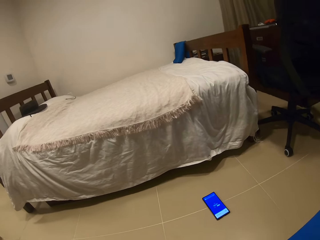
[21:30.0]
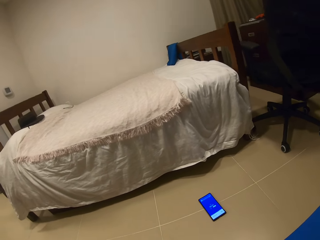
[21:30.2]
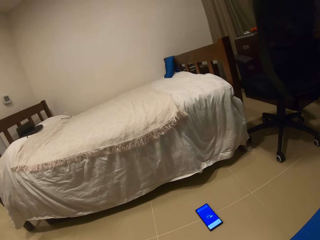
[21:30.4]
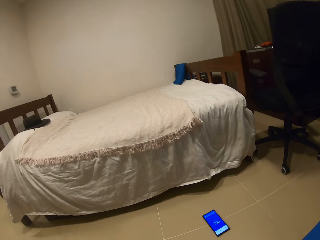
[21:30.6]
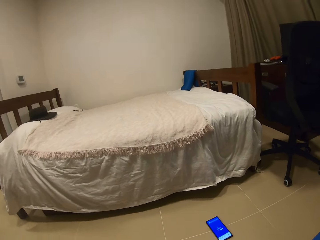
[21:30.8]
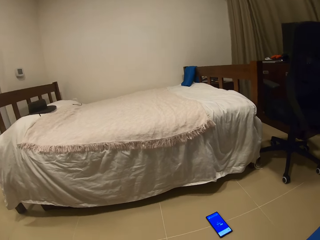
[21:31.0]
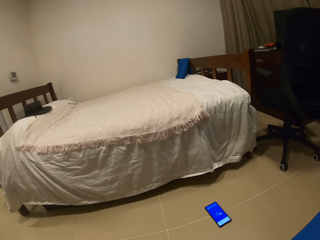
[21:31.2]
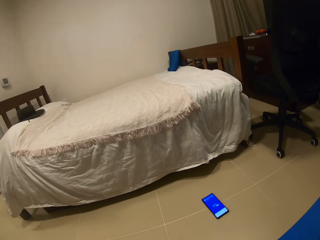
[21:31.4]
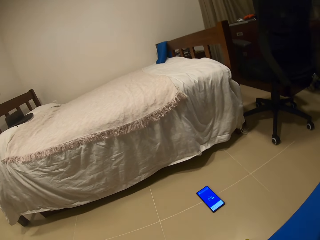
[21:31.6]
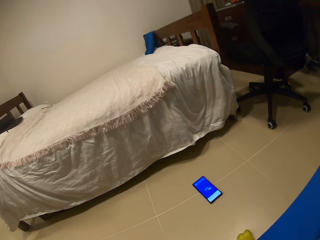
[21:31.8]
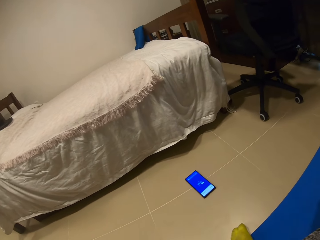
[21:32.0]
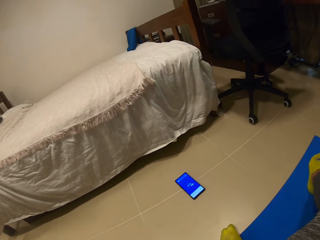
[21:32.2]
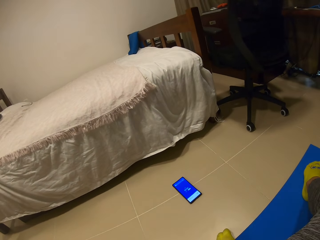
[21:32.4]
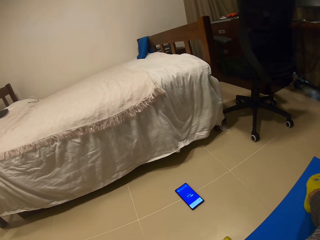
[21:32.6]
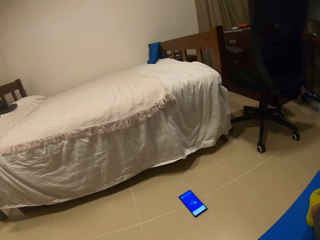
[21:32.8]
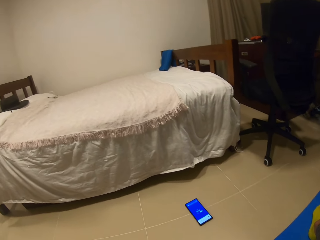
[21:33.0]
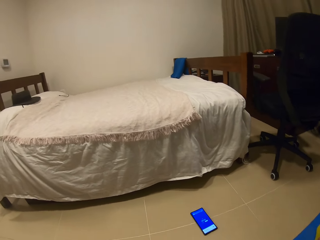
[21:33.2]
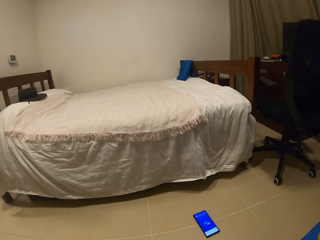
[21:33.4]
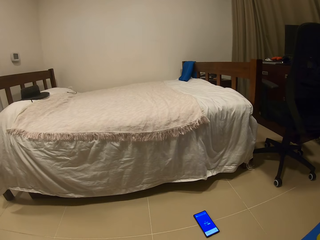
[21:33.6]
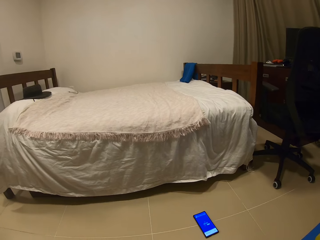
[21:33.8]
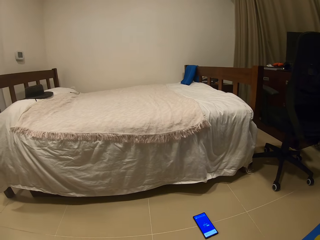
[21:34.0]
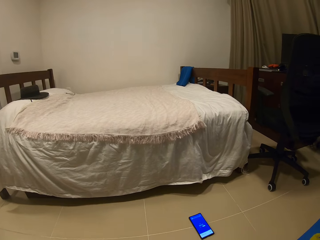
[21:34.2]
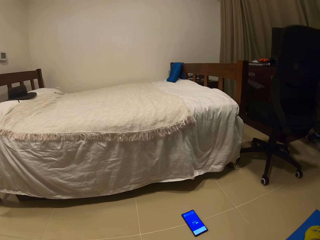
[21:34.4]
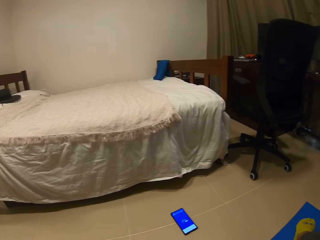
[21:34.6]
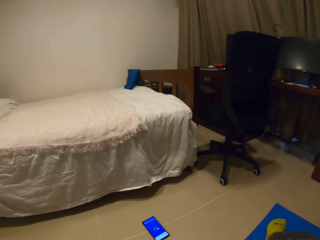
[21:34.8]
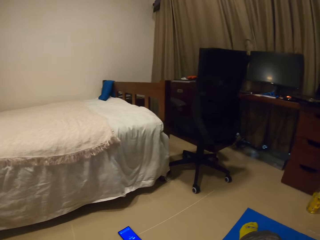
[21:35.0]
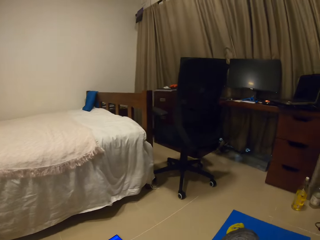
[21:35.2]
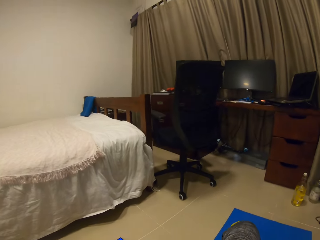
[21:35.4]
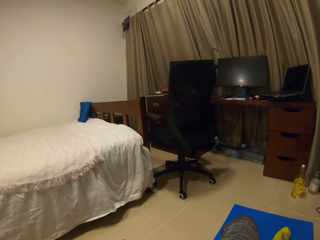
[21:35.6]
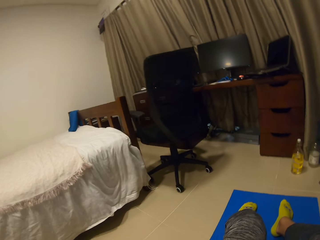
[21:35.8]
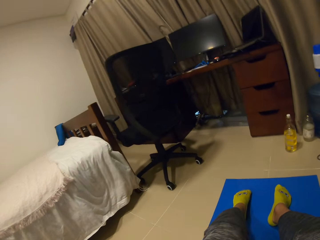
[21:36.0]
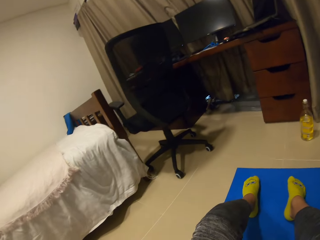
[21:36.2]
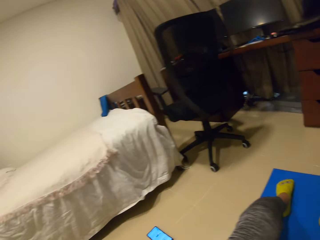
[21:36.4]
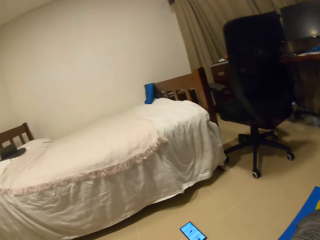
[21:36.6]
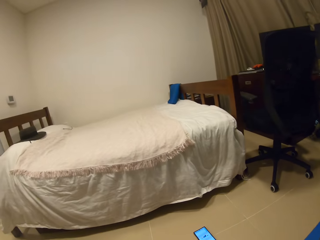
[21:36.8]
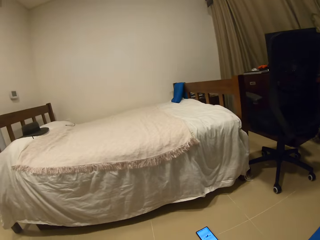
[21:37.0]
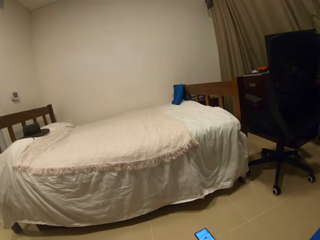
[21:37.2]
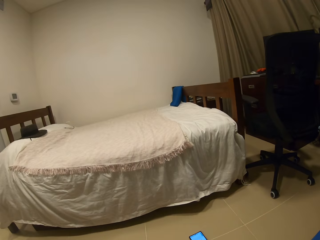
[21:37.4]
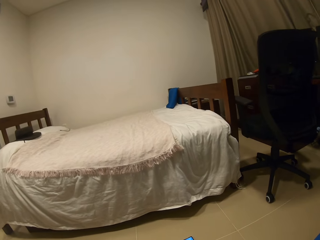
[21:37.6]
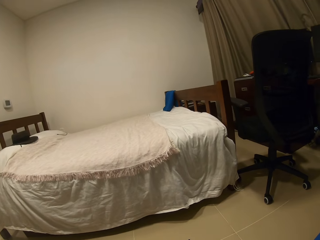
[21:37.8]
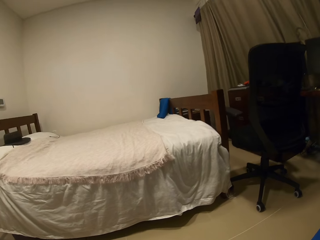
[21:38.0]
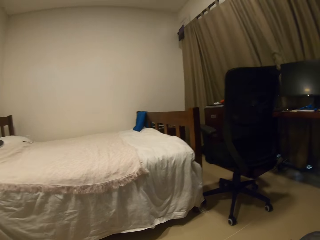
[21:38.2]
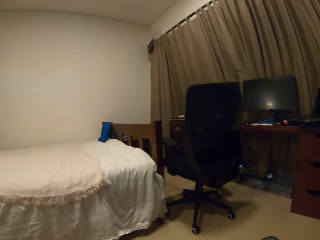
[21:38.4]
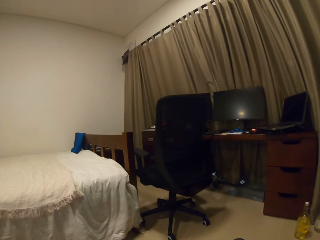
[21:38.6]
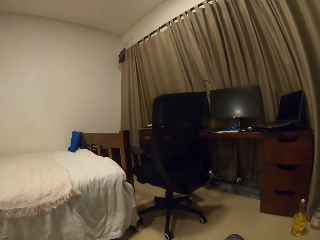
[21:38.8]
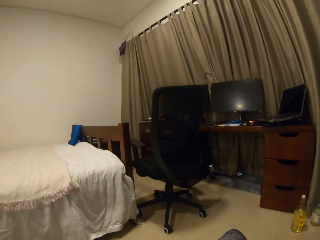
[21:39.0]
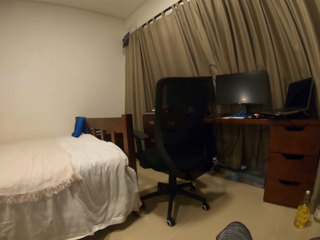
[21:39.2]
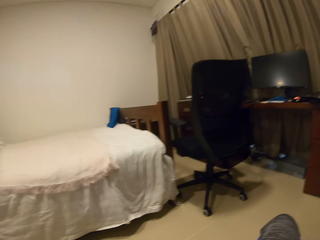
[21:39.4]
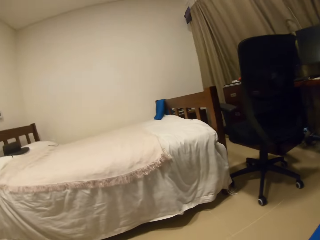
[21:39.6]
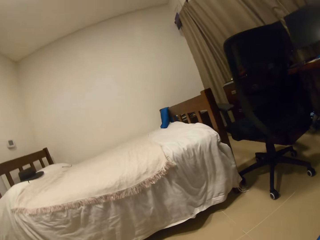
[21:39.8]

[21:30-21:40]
The camera wearer looks at the bed. They sit on the mat on the floor. They move their legs.

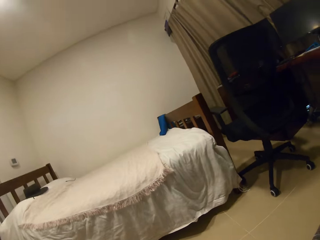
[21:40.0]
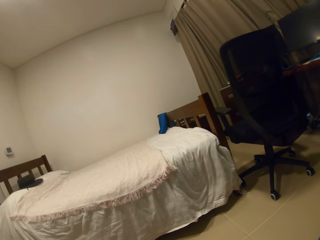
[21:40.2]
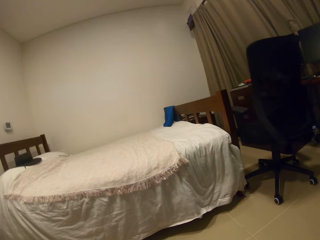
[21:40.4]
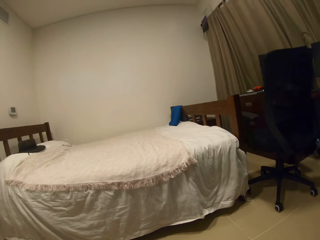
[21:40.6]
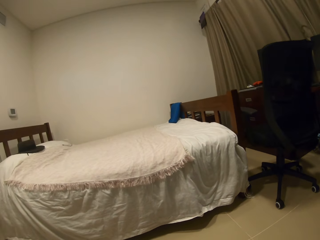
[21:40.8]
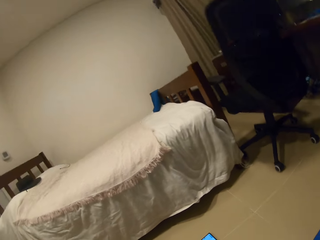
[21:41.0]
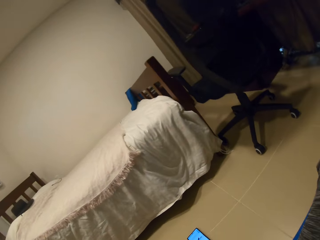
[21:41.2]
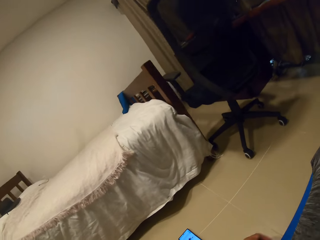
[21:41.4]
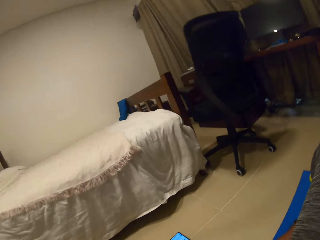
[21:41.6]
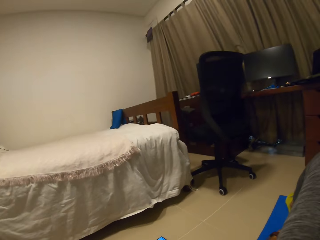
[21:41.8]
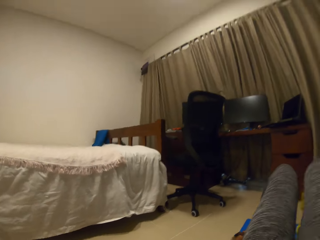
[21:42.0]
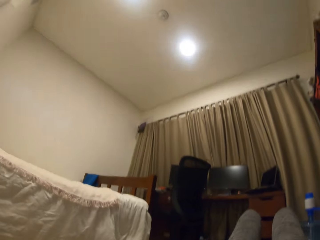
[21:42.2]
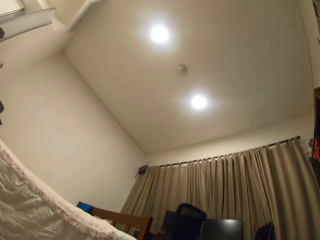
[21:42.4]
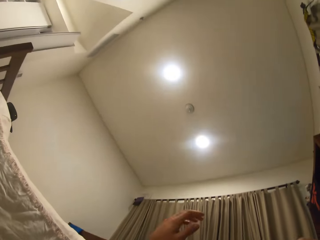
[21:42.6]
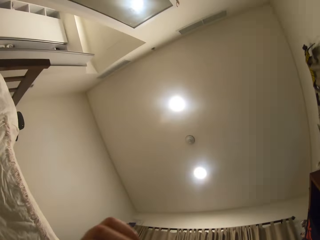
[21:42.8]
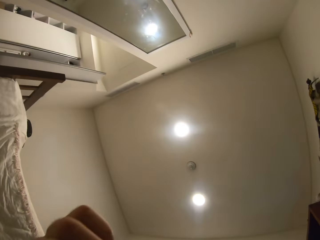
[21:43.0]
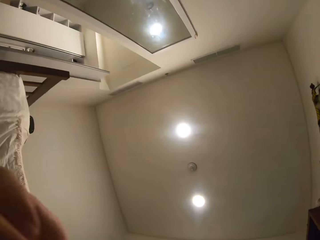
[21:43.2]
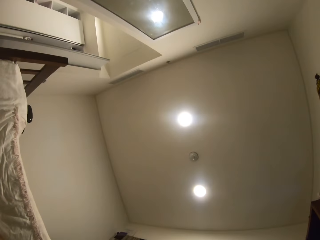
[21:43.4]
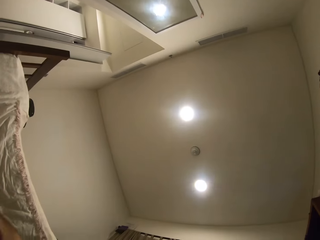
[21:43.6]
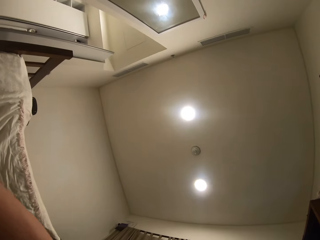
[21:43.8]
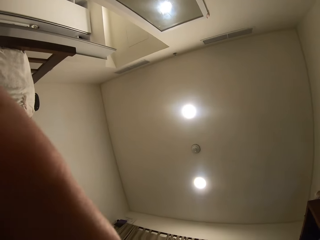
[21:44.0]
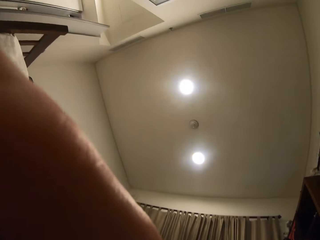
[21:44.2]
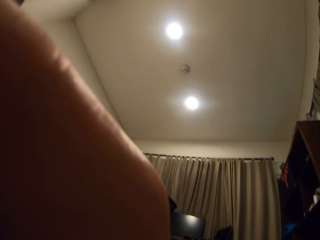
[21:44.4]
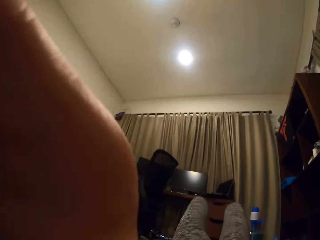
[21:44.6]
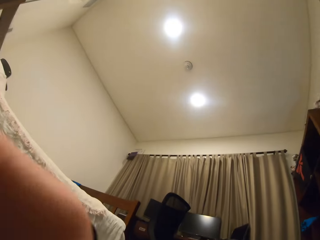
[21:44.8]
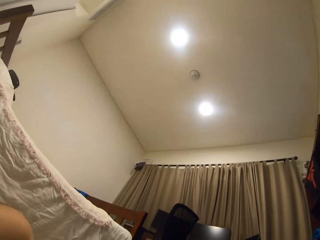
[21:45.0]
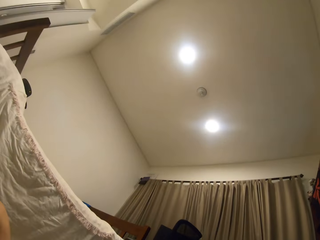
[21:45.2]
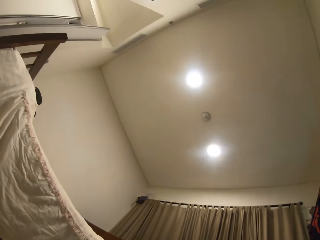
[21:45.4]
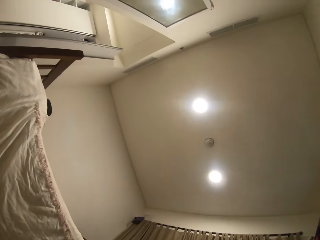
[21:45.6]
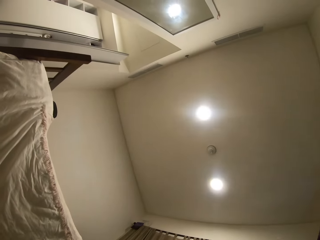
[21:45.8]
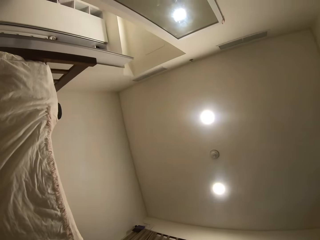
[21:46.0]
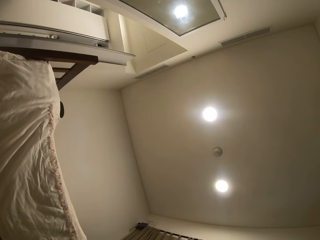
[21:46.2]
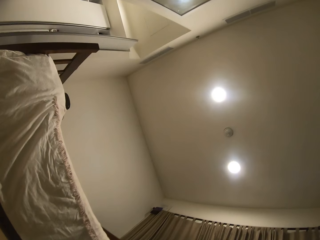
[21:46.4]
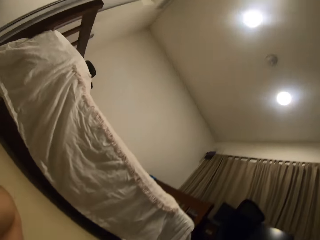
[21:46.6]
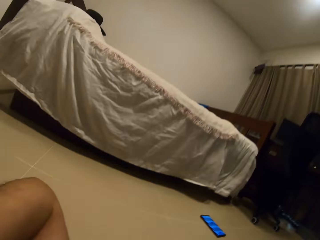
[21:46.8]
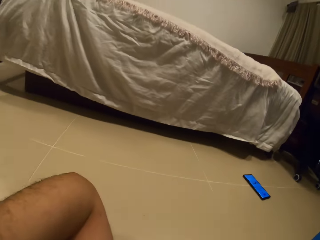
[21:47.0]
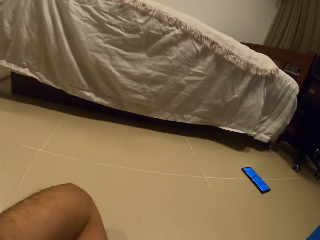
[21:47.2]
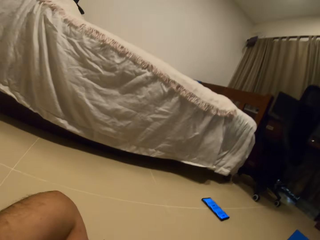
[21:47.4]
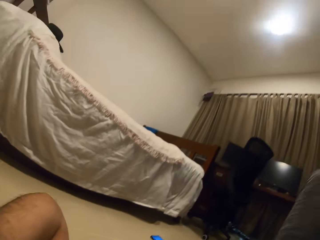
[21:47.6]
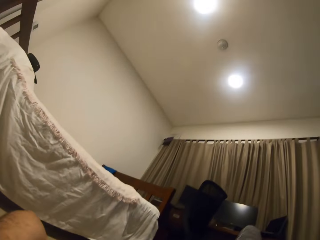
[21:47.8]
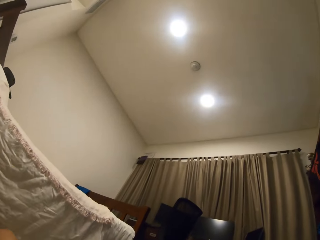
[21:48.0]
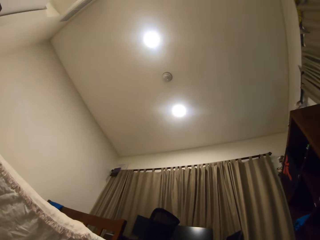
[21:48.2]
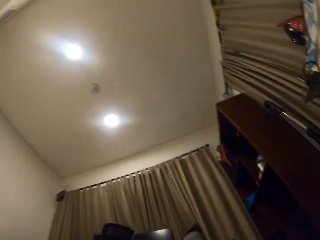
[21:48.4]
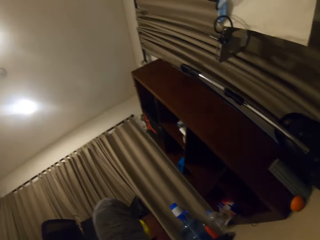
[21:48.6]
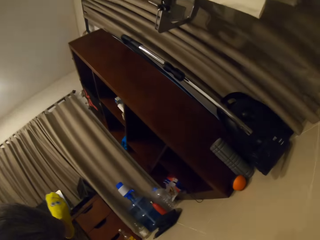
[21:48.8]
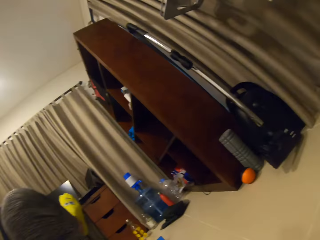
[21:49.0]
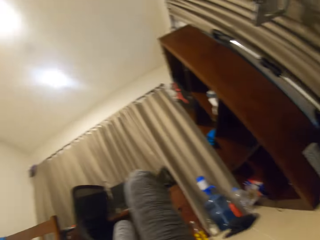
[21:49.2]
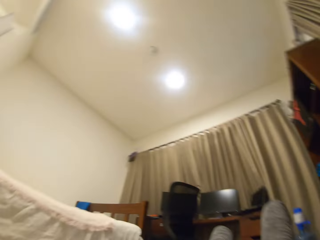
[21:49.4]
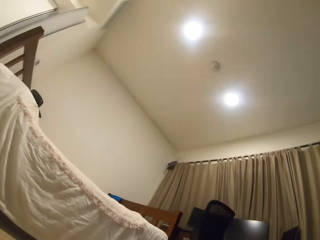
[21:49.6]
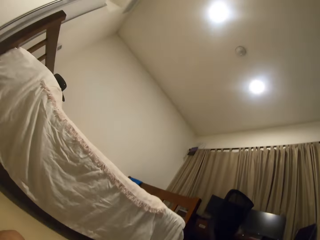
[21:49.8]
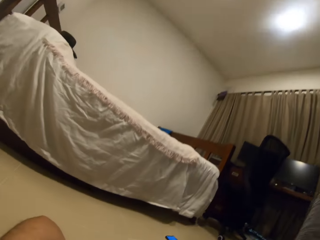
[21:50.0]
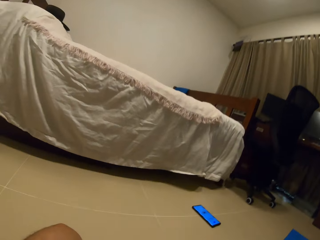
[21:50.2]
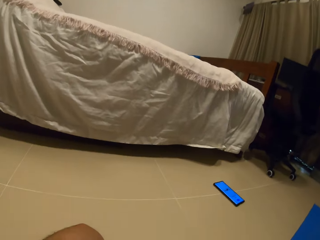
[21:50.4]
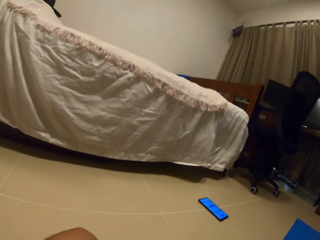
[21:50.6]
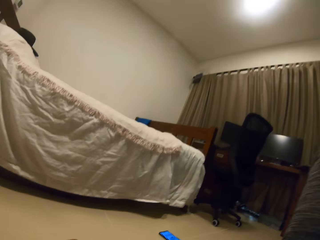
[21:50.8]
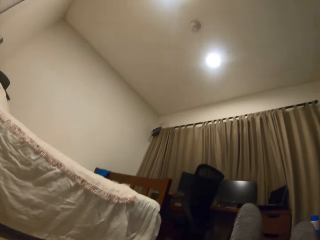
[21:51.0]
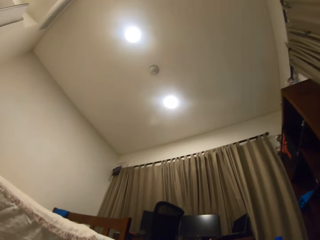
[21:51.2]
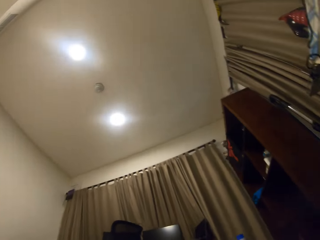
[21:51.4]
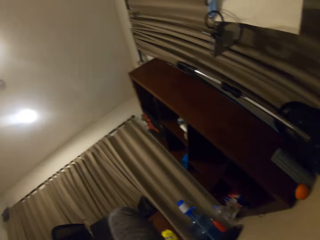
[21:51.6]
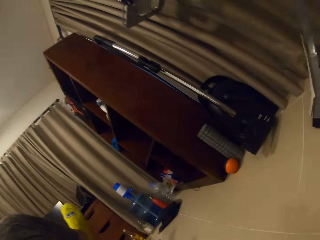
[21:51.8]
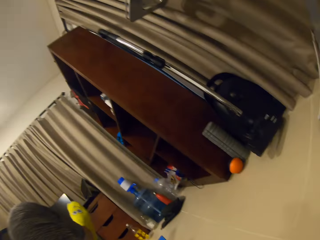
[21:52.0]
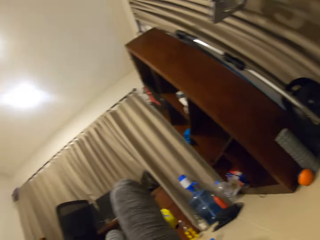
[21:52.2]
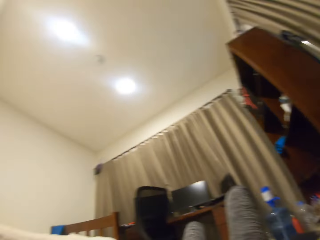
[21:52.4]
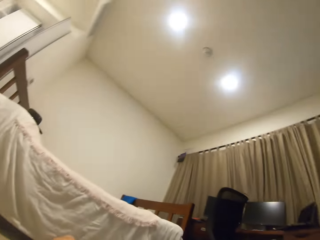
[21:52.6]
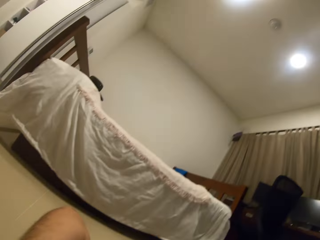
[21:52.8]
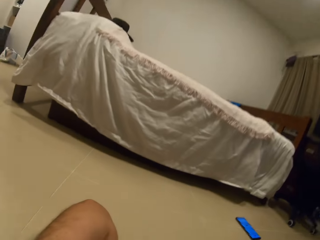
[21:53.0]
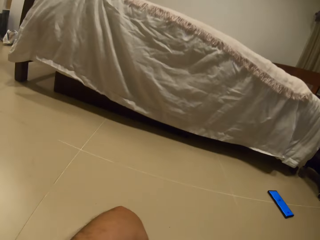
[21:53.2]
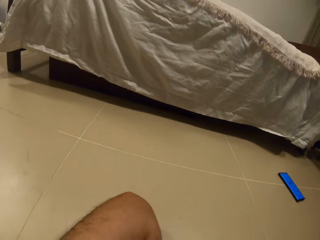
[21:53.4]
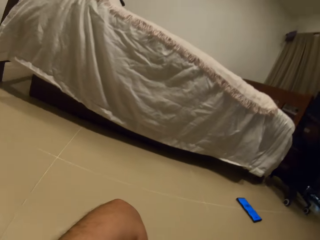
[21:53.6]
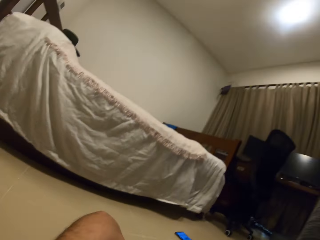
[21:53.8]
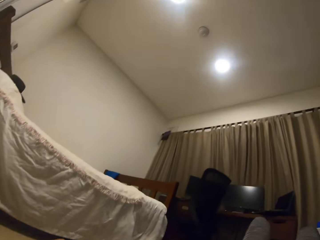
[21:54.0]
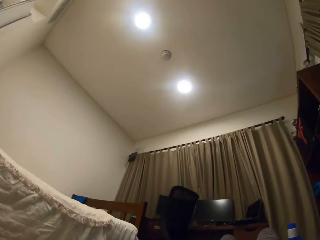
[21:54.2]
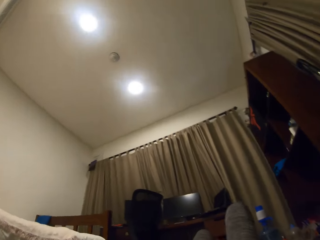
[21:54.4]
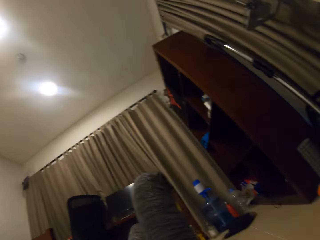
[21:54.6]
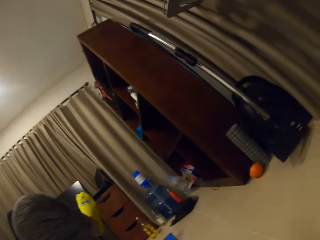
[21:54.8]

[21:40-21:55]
The camera wearer moves on the floor. He moves his hand. He lifts his thighs. He moves his legs.
